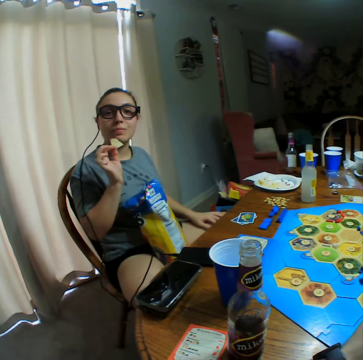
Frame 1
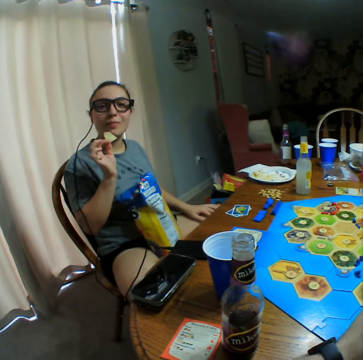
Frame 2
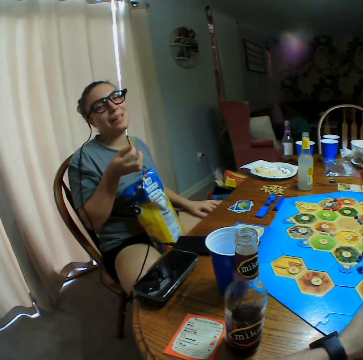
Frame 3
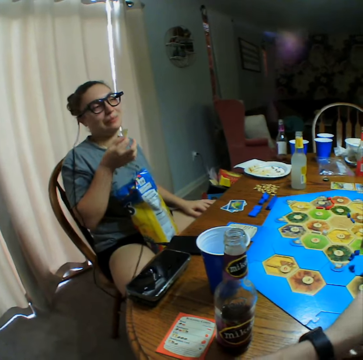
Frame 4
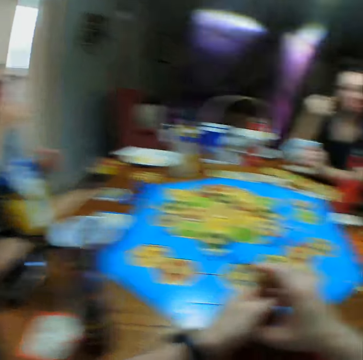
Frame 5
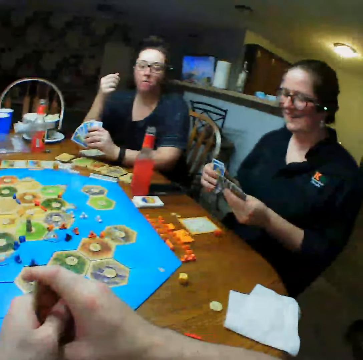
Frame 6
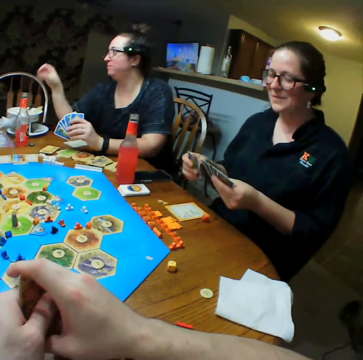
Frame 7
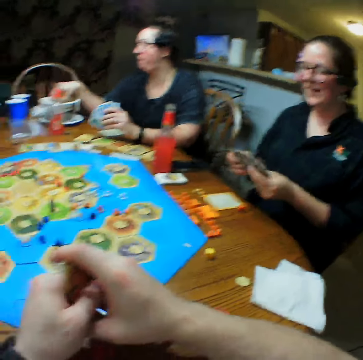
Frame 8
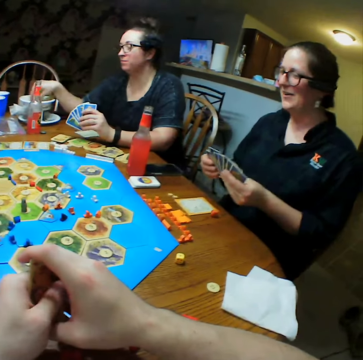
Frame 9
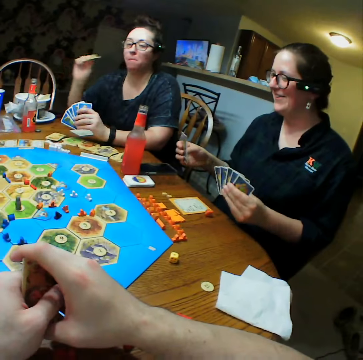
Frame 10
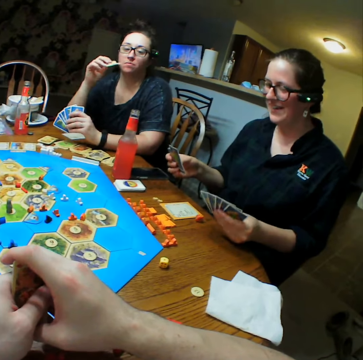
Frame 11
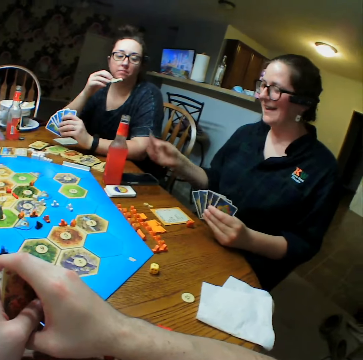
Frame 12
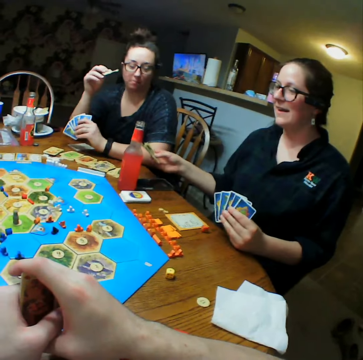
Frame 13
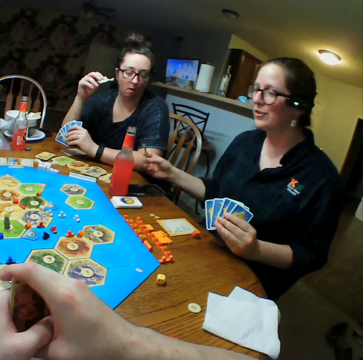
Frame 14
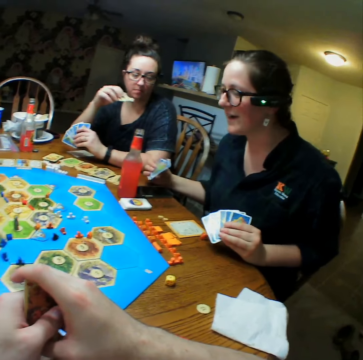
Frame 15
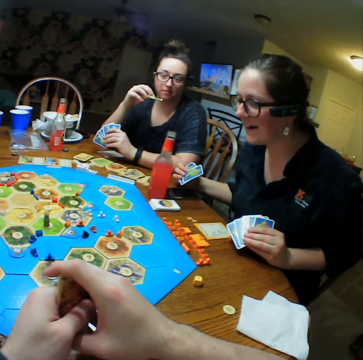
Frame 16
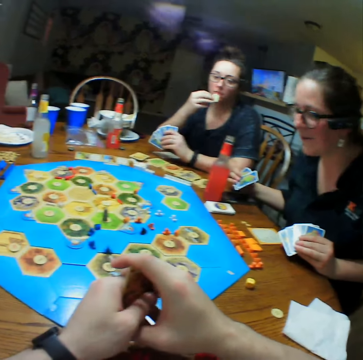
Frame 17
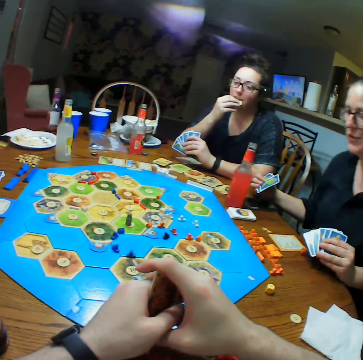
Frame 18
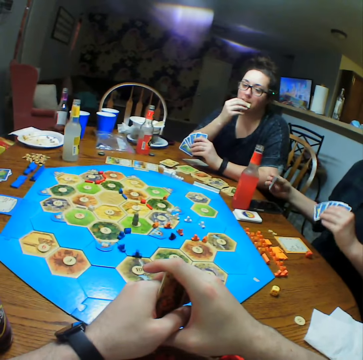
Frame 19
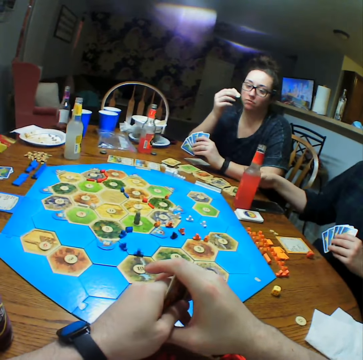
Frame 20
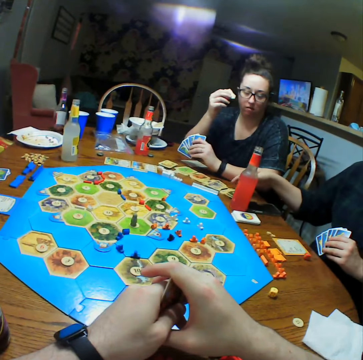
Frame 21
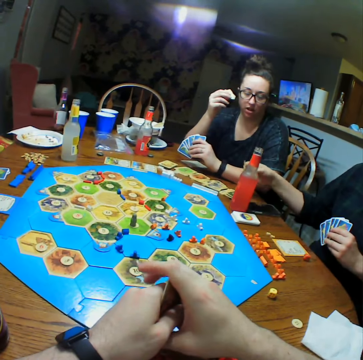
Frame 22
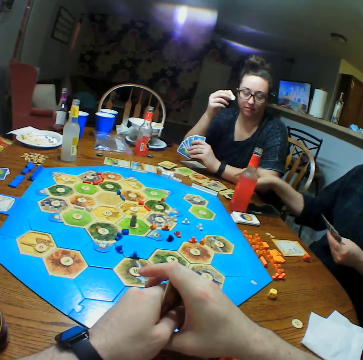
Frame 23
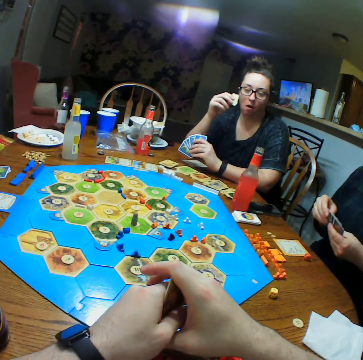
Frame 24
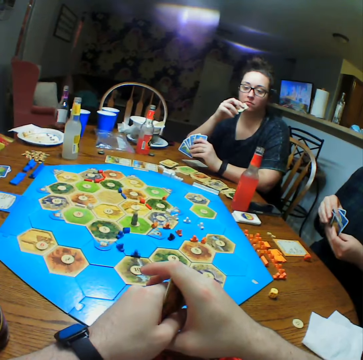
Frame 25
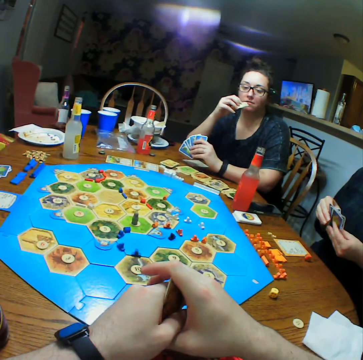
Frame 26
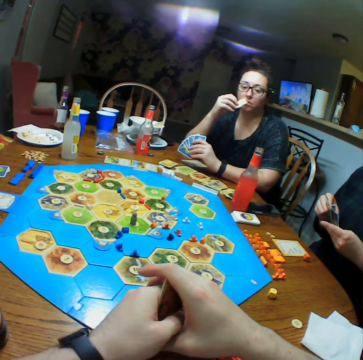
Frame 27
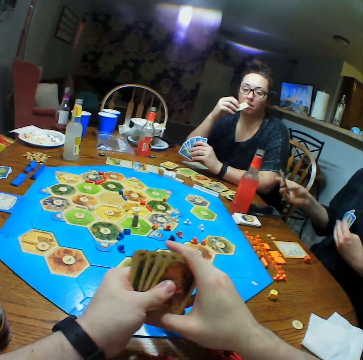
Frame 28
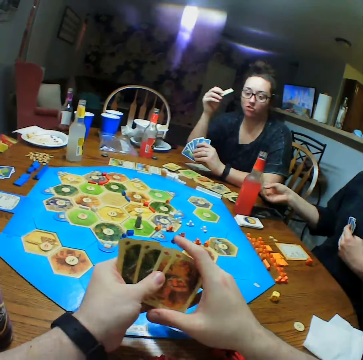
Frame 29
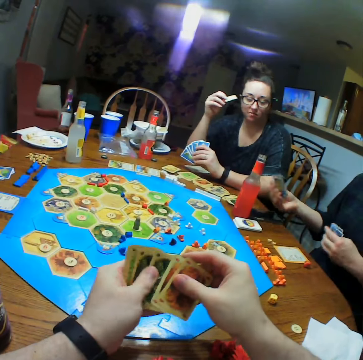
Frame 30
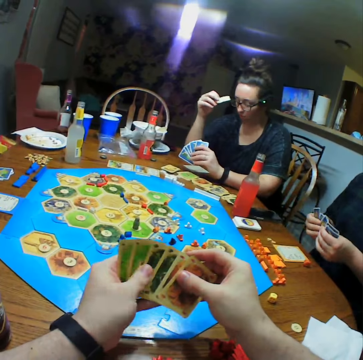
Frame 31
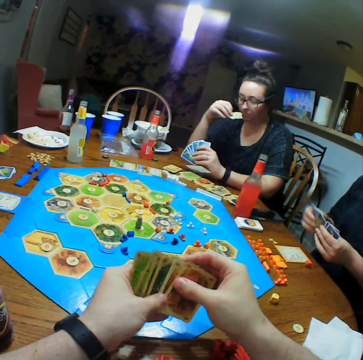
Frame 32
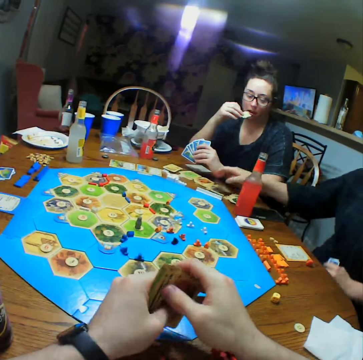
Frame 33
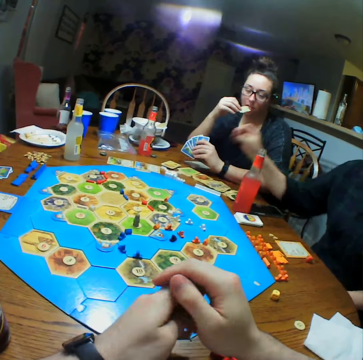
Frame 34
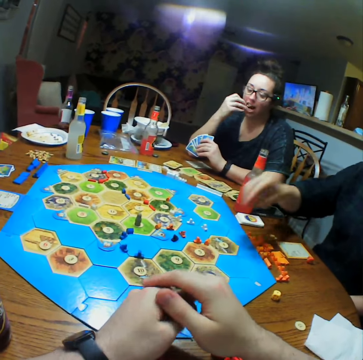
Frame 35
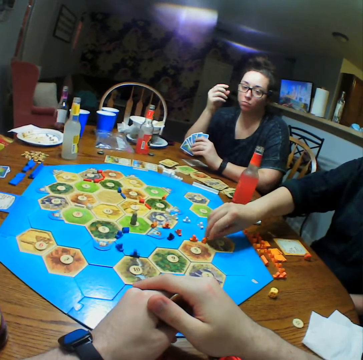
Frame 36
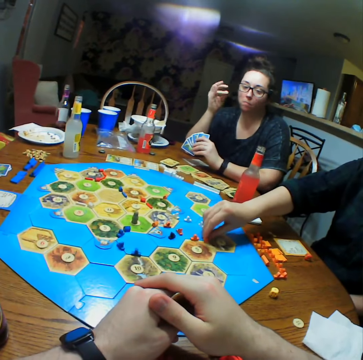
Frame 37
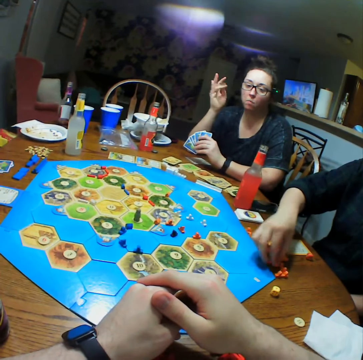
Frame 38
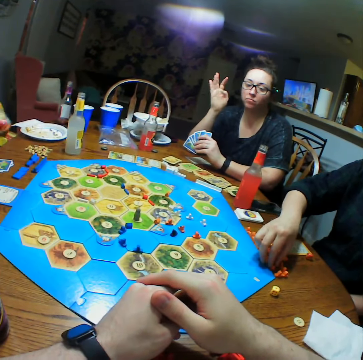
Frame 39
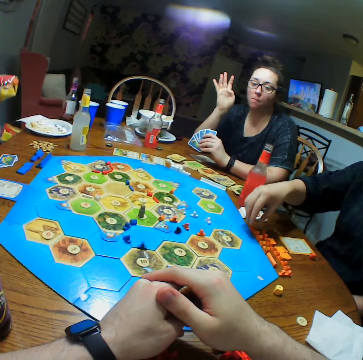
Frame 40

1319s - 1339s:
A person eats crisps. The person picks crisps. Another person selects cards. The other person looks at the board and drops cards on the table. The first person eats crisps. The camera wearer selects cards. The other person touches cards. The camera wearer moves something on the board game. The other person picks dice.

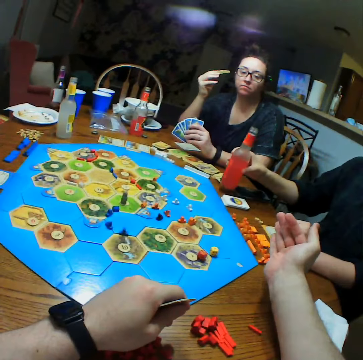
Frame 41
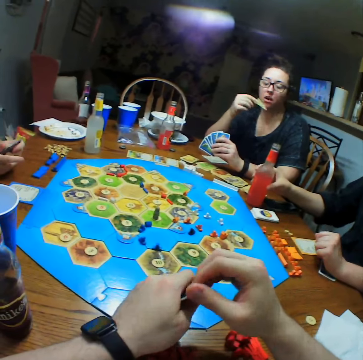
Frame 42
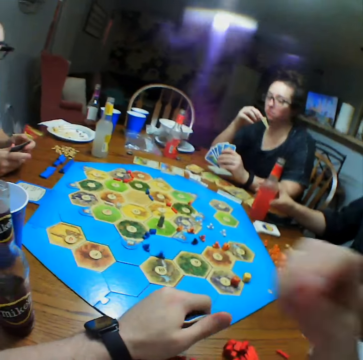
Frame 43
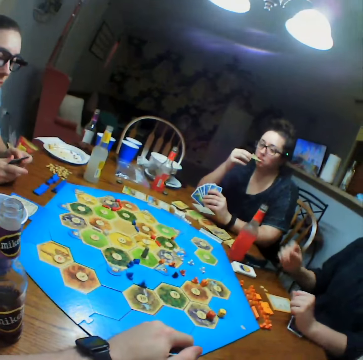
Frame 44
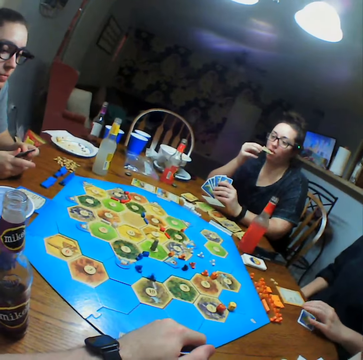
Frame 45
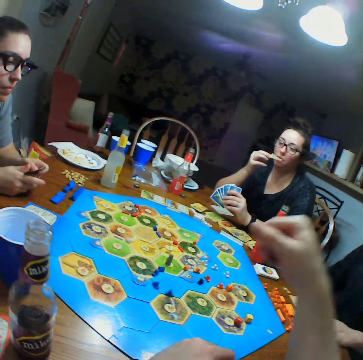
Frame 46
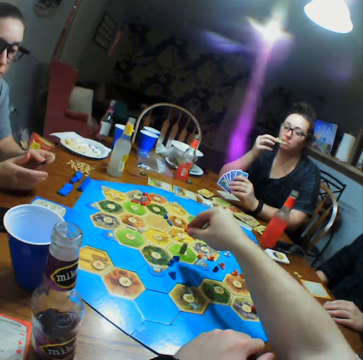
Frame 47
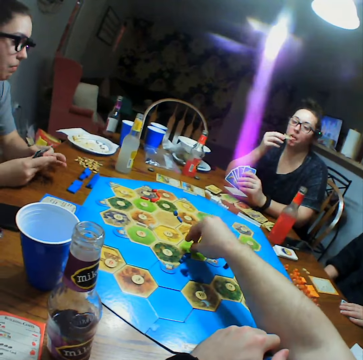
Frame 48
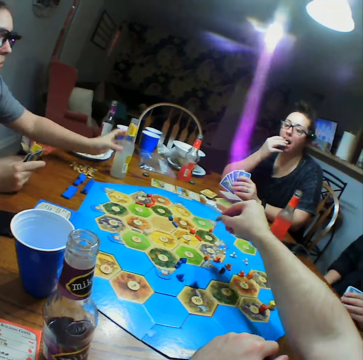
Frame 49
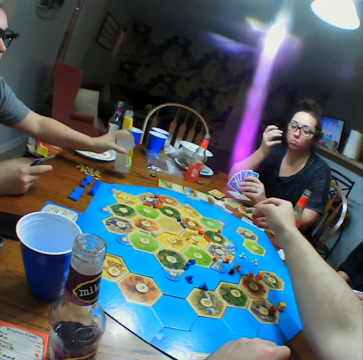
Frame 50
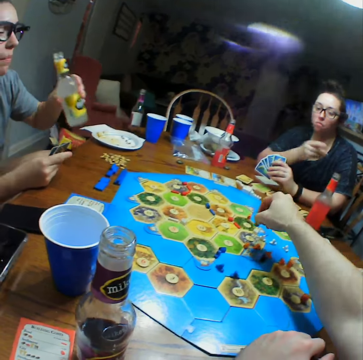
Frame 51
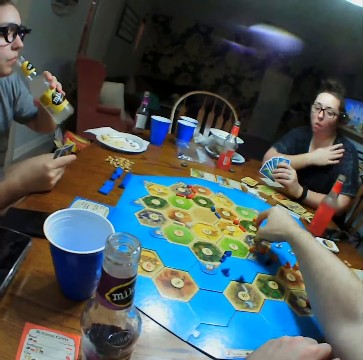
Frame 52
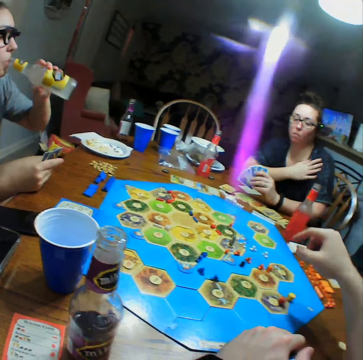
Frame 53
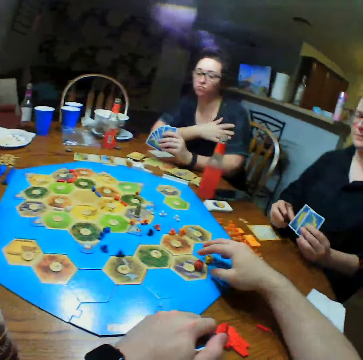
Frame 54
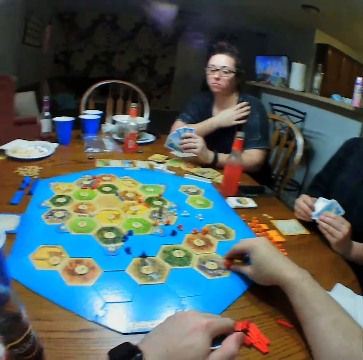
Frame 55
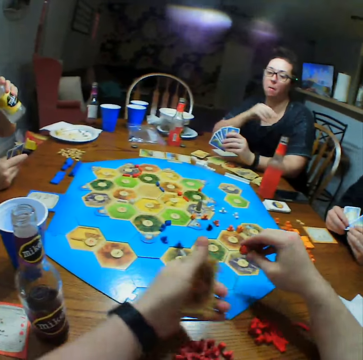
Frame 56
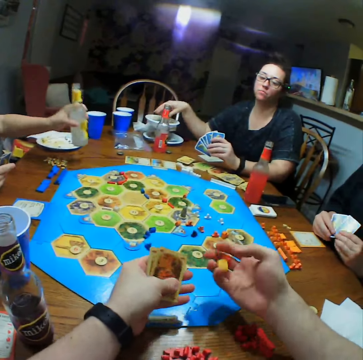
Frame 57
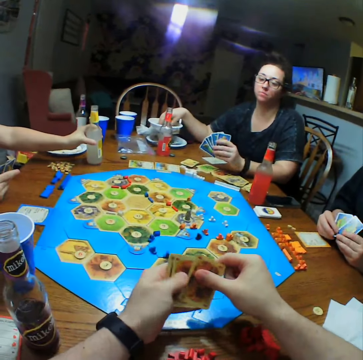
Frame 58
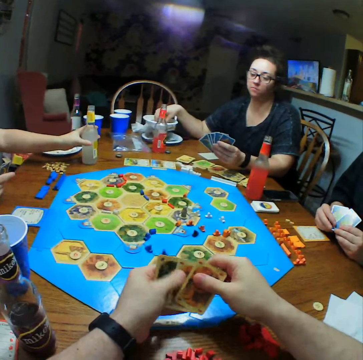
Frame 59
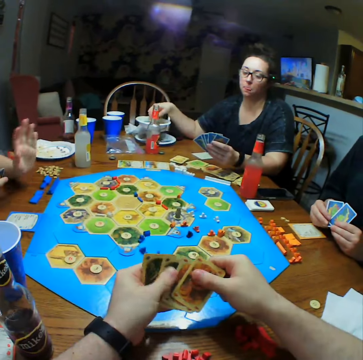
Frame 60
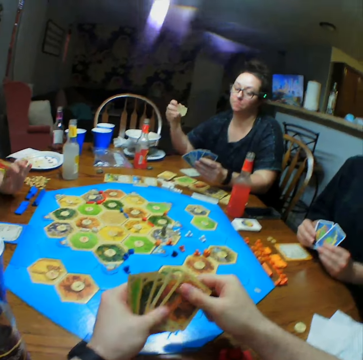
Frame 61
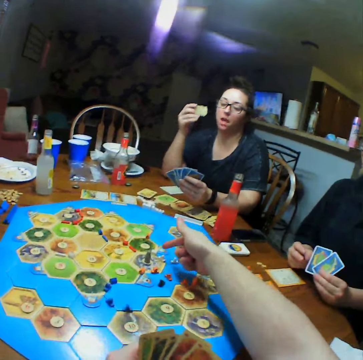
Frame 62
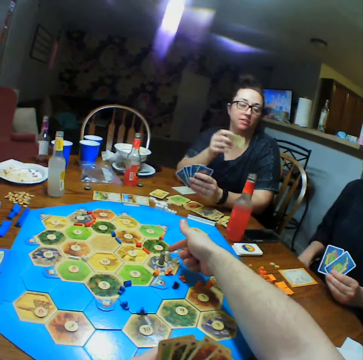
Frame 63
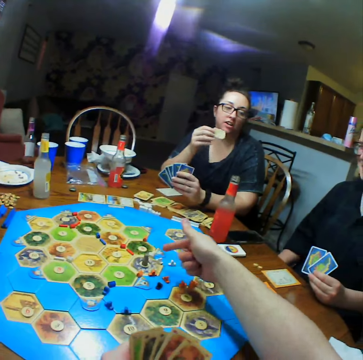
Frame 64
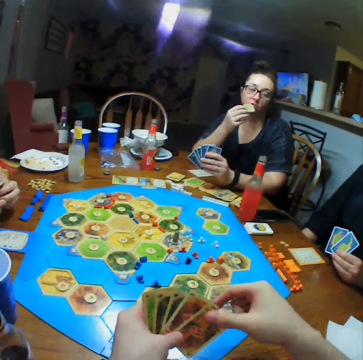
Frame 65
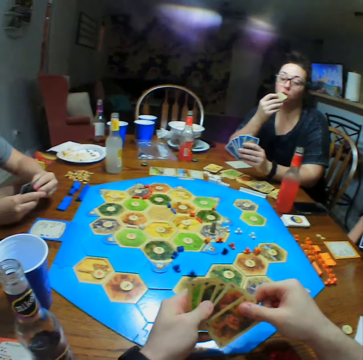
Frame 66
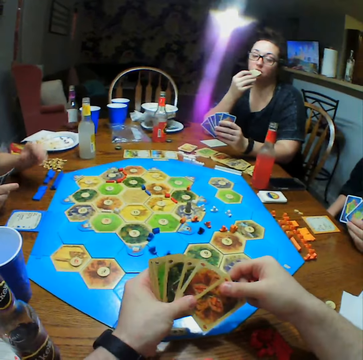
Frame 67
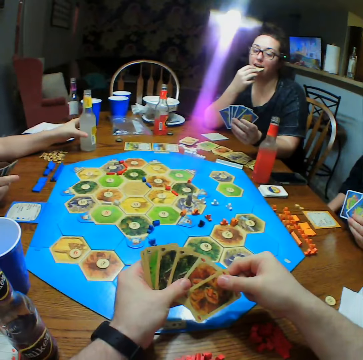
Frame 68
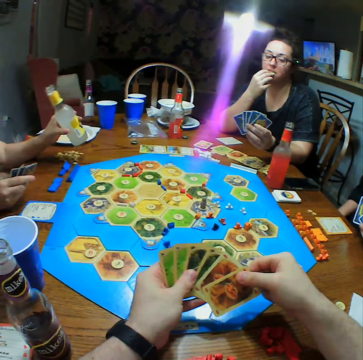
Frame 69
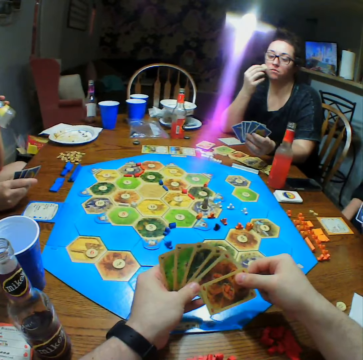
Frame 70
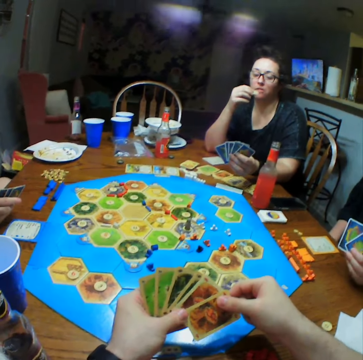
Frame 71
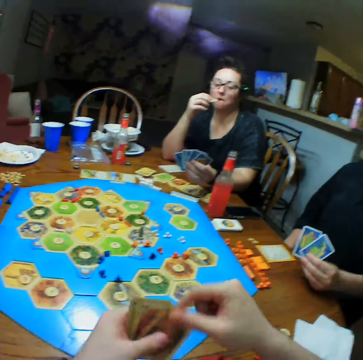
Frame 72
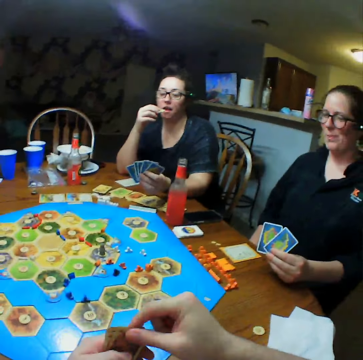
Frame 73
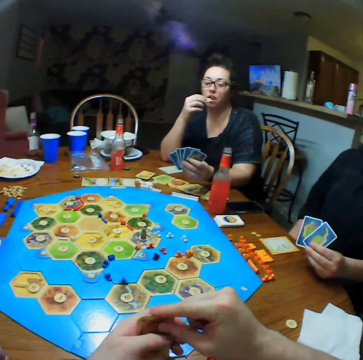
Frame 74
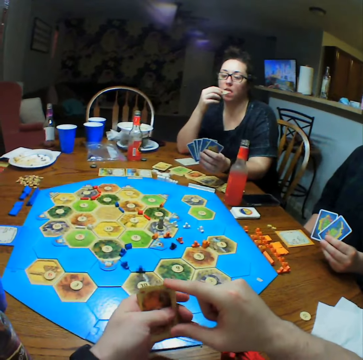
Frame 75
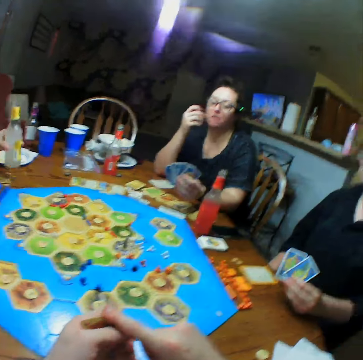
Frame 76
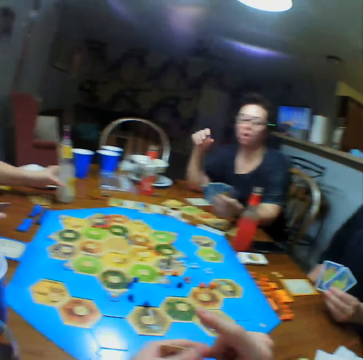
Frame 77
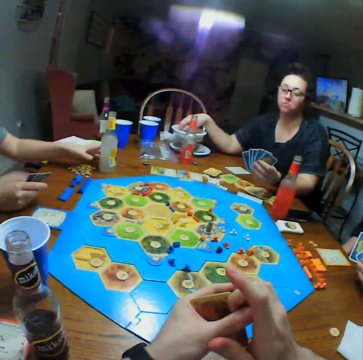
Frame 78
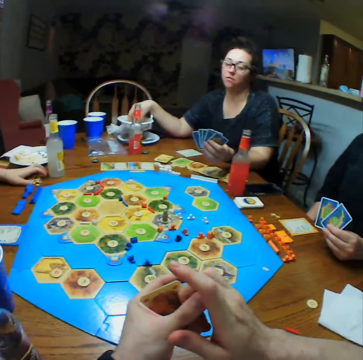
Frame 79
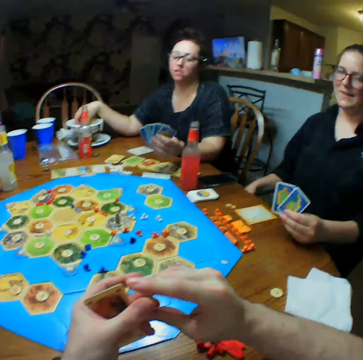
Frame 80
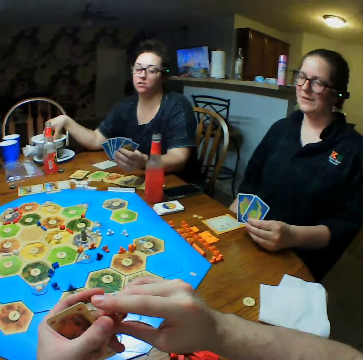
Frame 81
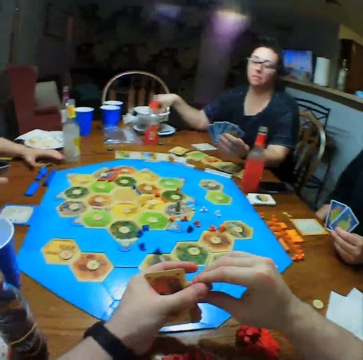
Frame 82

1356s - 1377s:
The camera wearer throws dice on the table. A person puts the bottle of soda on the table. The camera wearer holds cards. Another person removes their hand from the table. The camera wearer picks dice and moves something on the board game. A third person takes a drink. The second person cleans their hand. The camera wearer moves dice on the board. The second person picks crisps. The second person picks crisps again. The camera wearer points at the die. The second person eats crisps. The third person picks a bottle. The camera wearer holds cards. The third person puts the bottle on the table. The second person picks crisps. A fourth person holds cards.
